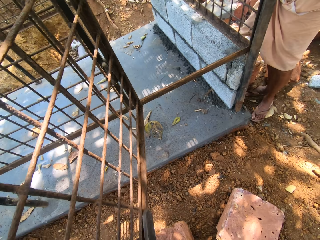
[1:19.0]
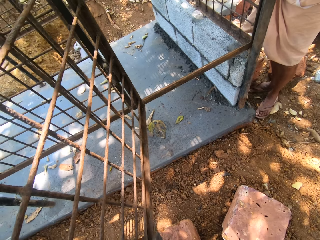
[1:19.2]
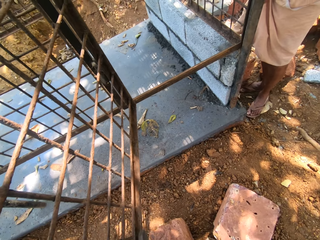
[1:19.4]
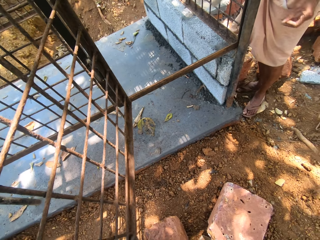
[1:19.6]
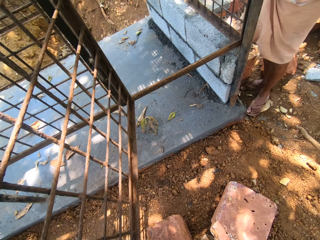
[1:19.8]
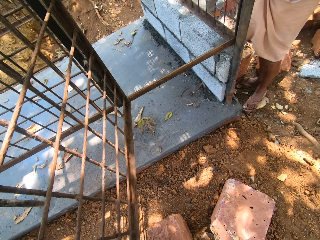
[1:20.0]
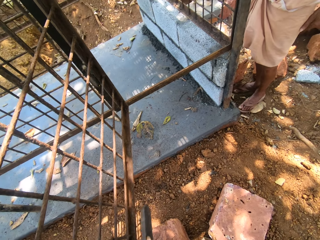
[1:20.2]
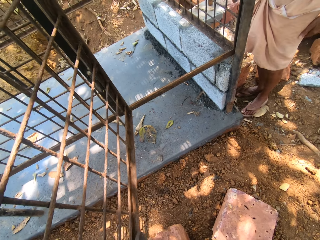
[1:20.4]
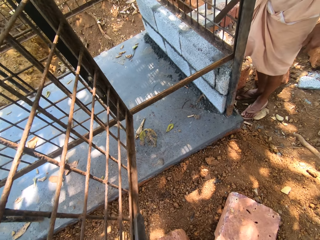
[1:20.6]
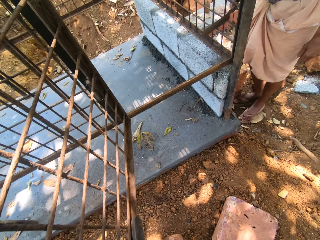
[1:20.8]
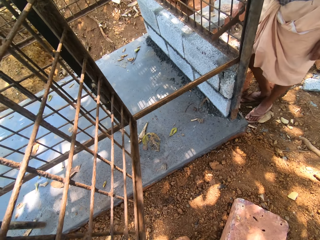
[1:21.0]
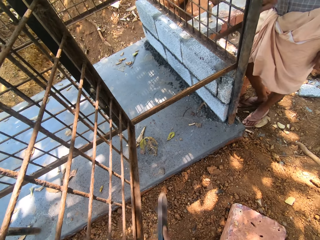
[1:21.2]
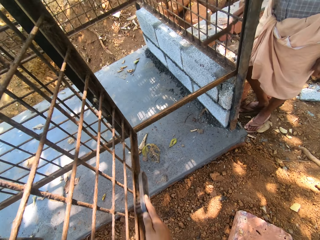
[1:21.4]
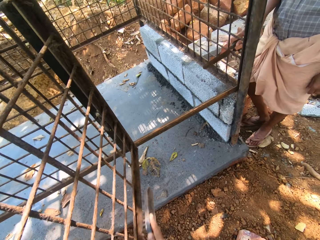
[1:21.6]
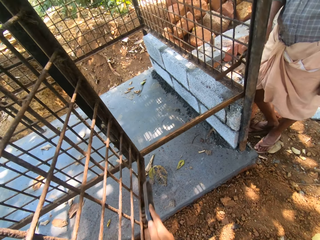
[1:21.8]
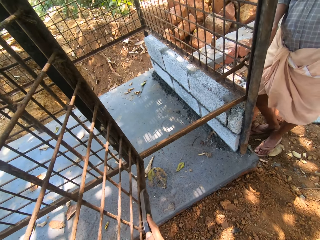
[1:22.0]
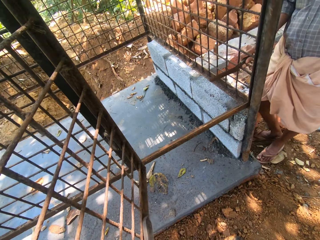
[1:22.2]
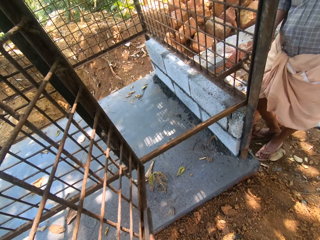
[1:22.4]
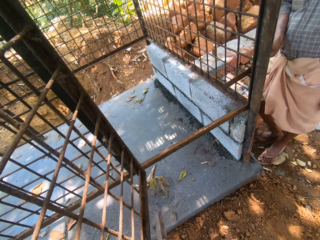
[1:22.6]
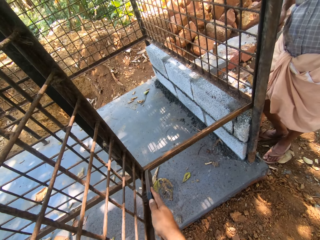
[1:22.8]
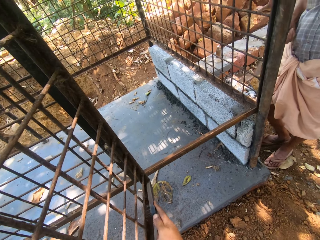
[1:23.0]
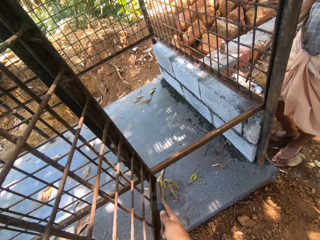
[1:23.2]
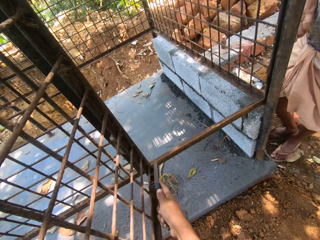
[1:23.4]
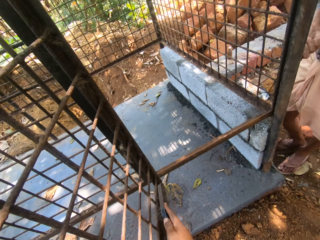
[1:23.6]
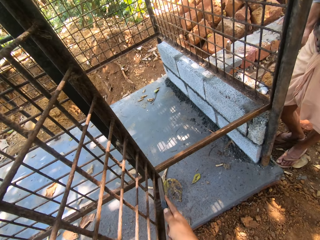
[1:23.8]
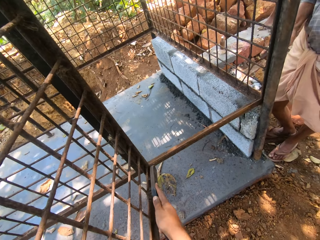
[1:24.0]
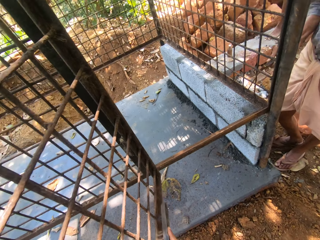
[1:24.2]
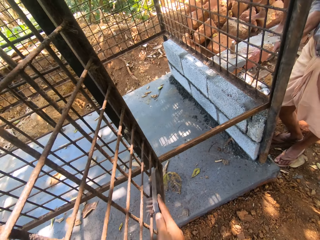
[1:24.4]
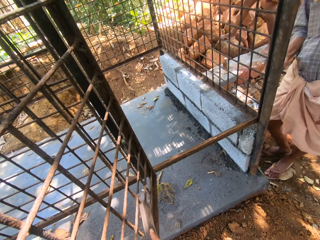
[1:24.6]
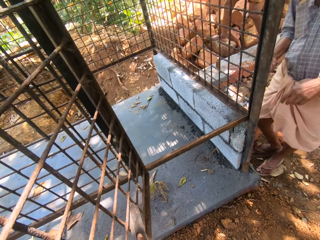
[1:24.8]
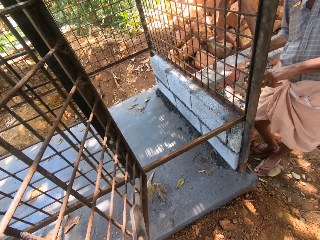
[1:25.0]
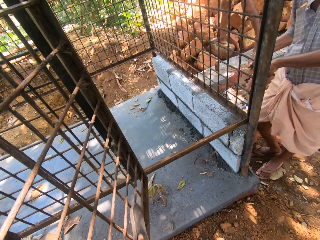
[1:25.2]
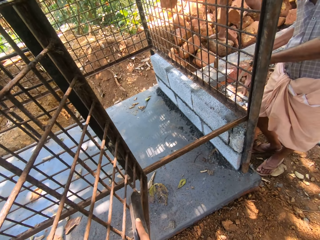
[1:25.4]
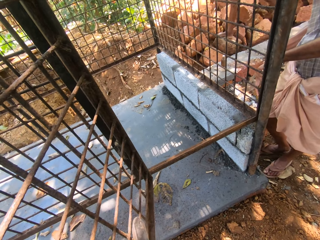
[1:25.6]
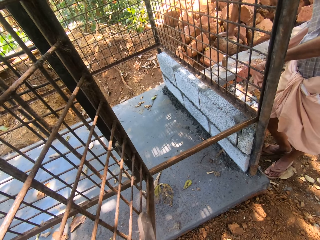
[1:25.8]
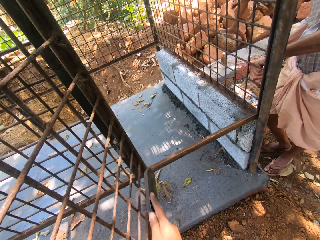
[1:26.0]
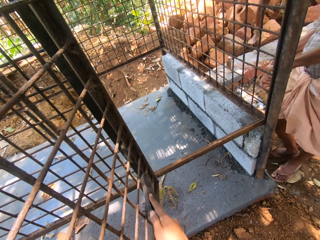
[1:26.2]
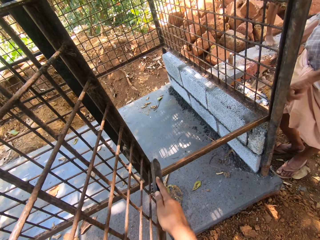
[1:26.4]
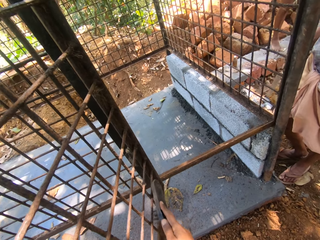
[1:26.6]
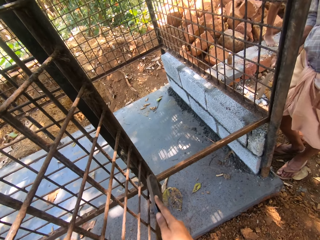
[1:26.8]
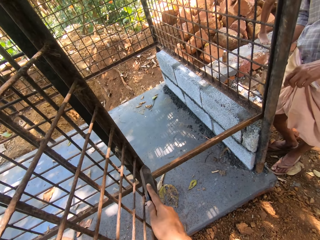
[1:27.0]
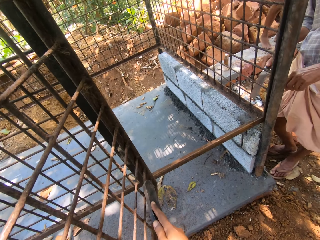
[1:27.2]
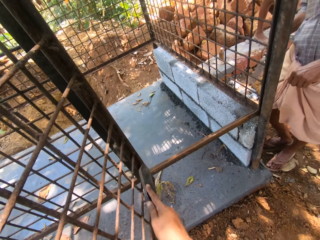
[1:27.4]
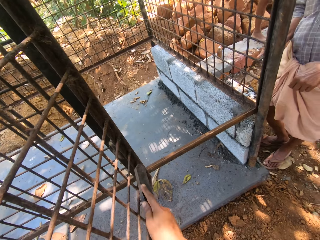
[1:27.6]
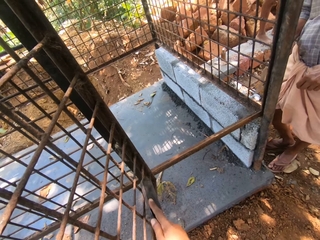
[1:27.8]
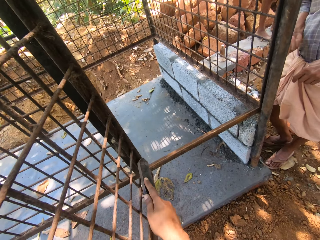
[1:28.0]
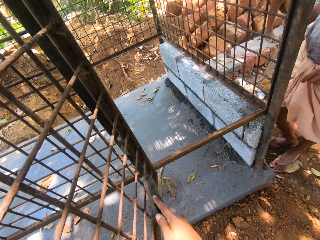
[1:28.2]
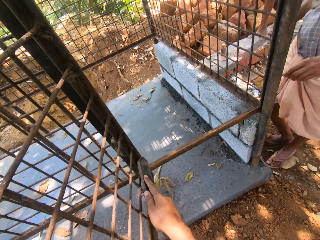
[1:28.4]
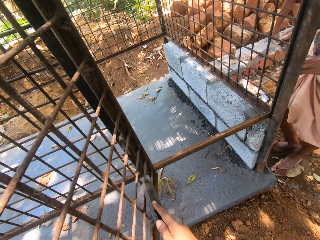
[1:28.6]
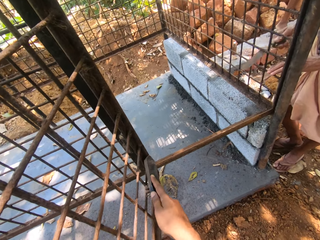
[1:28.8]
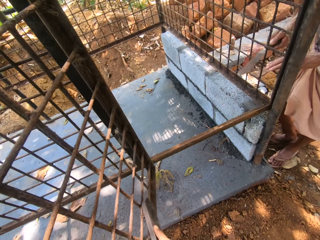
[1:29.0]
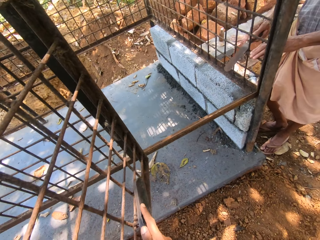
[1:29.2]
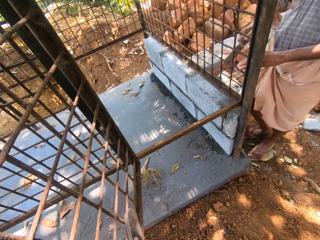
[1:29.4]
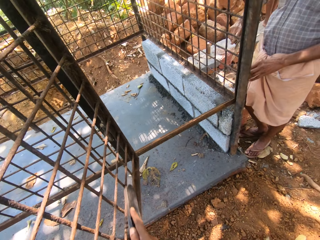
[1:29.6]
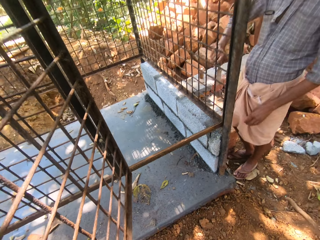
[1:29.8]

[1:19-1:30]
A person moves the hand from the metal. The person scratches the metal. Another person walks on the stone, drops the stone and moves the hand on the metal.

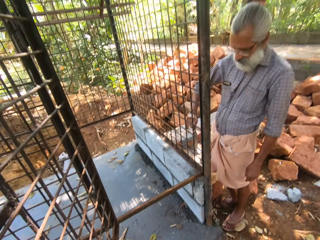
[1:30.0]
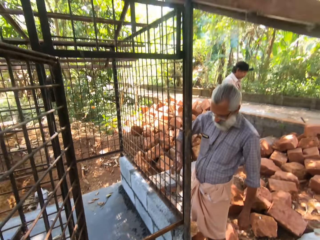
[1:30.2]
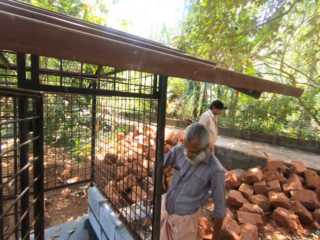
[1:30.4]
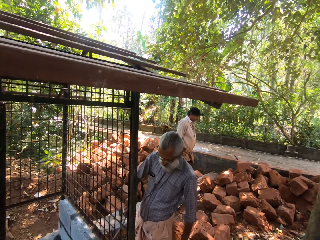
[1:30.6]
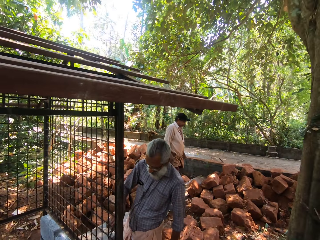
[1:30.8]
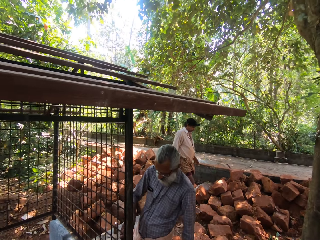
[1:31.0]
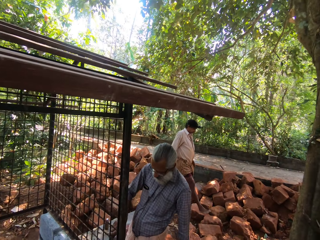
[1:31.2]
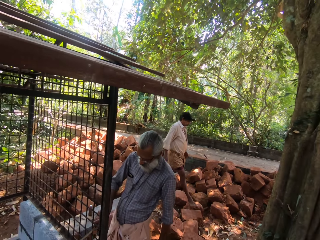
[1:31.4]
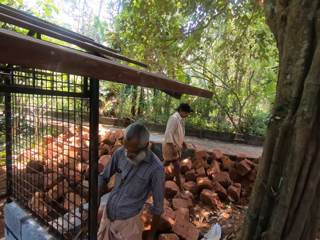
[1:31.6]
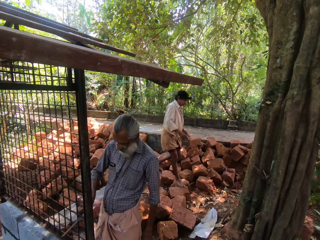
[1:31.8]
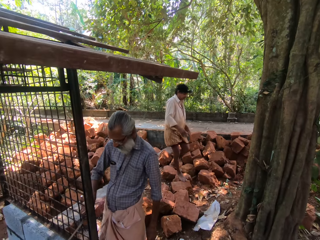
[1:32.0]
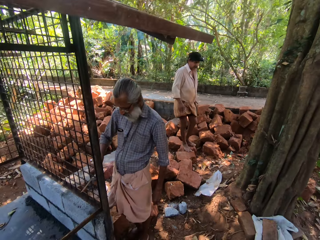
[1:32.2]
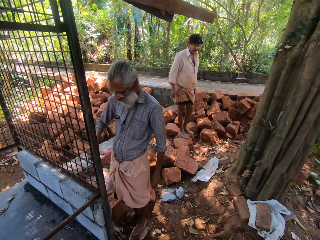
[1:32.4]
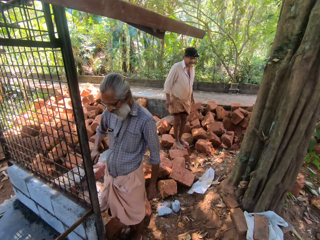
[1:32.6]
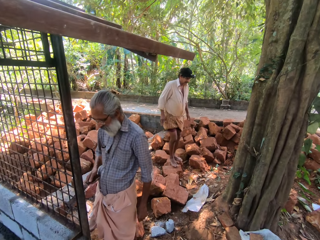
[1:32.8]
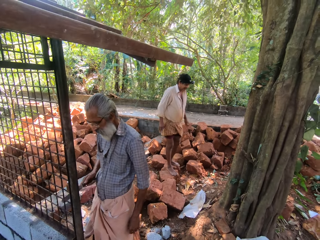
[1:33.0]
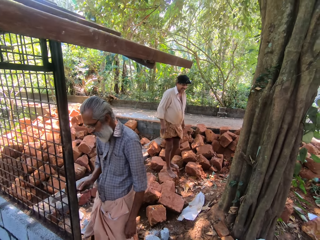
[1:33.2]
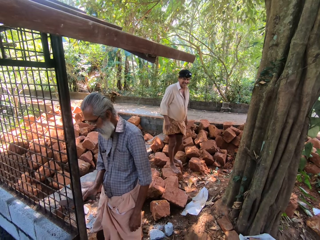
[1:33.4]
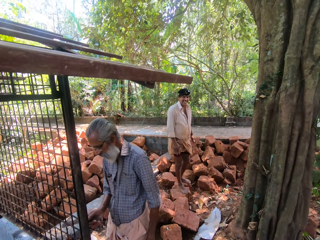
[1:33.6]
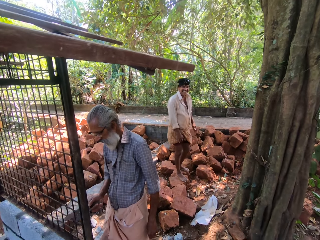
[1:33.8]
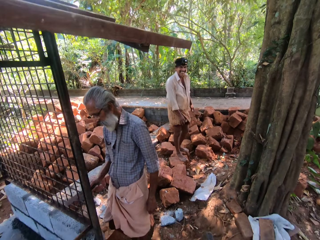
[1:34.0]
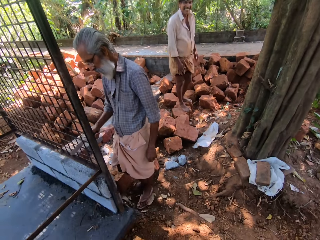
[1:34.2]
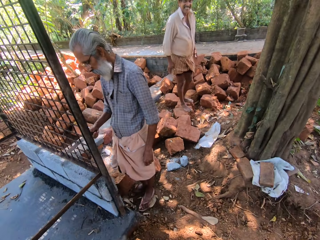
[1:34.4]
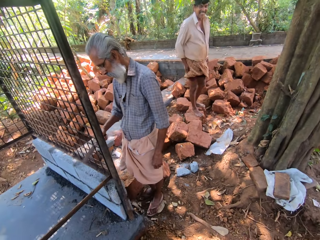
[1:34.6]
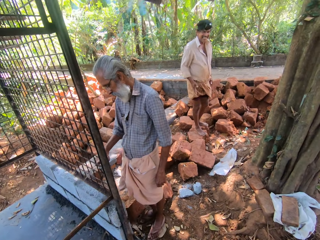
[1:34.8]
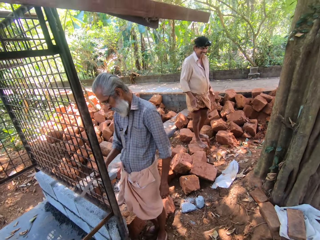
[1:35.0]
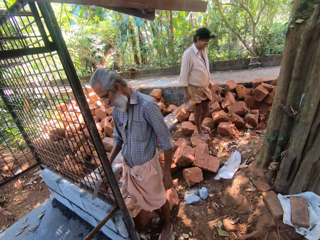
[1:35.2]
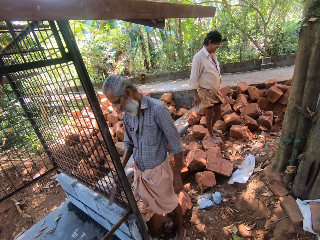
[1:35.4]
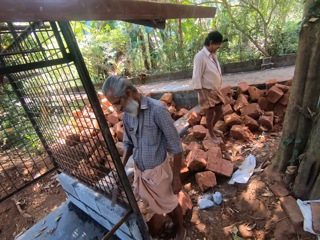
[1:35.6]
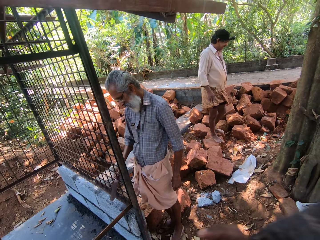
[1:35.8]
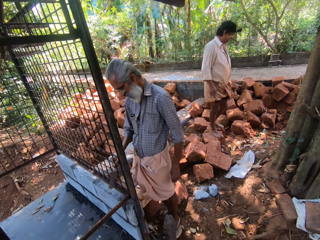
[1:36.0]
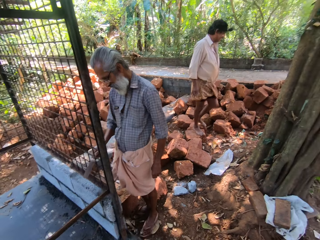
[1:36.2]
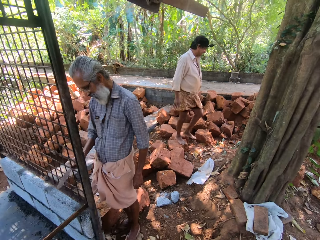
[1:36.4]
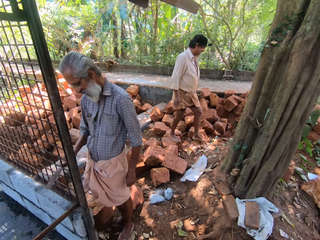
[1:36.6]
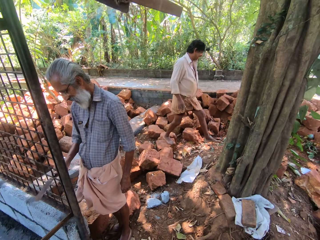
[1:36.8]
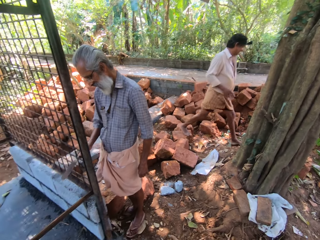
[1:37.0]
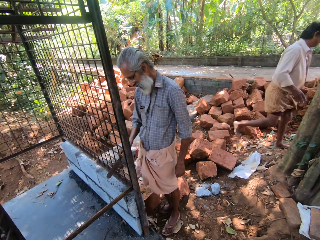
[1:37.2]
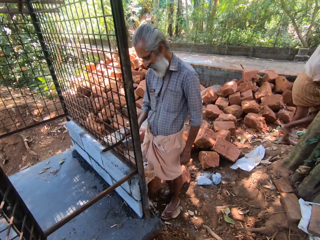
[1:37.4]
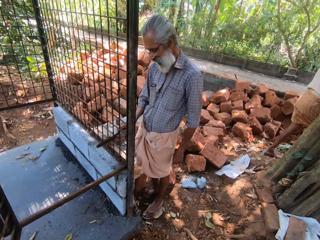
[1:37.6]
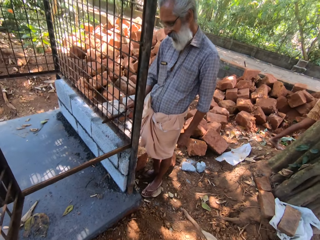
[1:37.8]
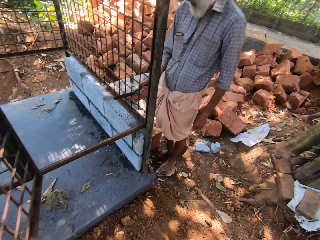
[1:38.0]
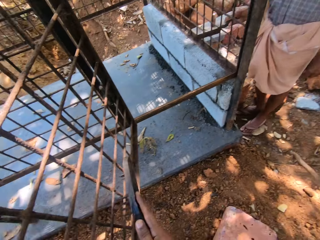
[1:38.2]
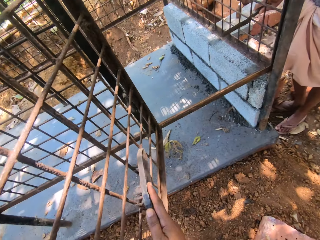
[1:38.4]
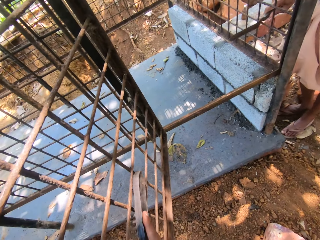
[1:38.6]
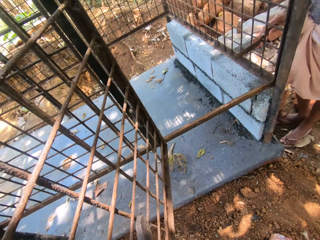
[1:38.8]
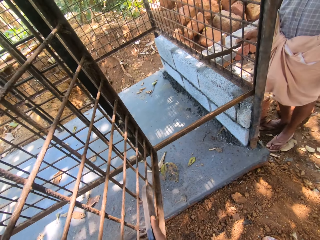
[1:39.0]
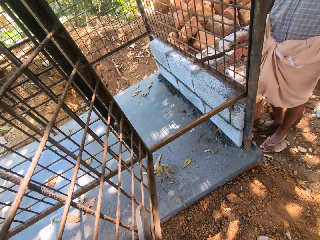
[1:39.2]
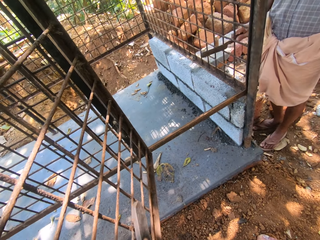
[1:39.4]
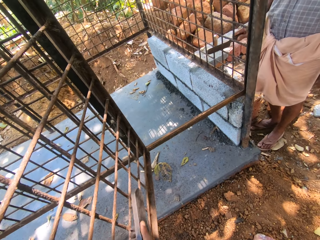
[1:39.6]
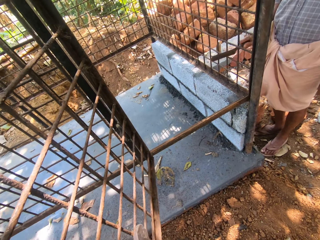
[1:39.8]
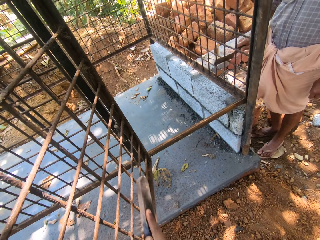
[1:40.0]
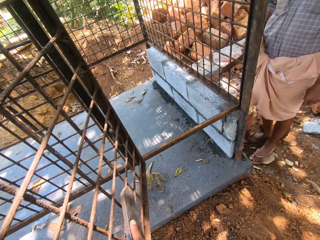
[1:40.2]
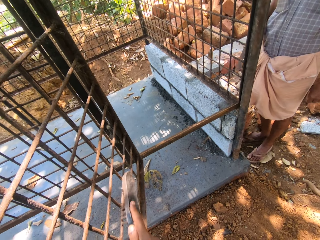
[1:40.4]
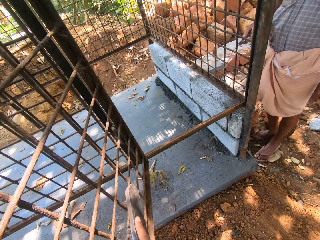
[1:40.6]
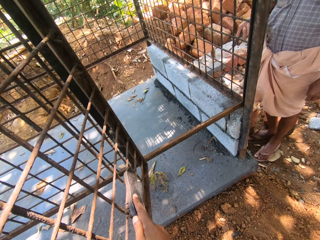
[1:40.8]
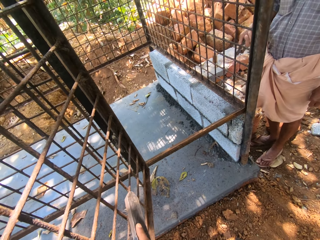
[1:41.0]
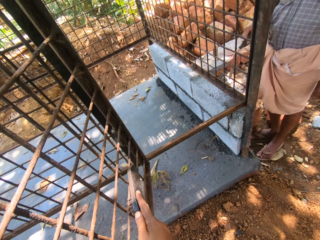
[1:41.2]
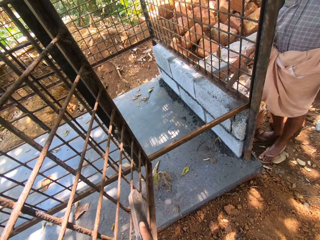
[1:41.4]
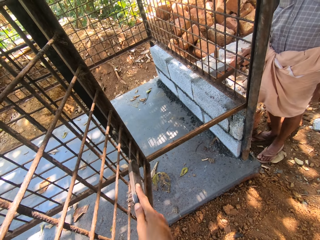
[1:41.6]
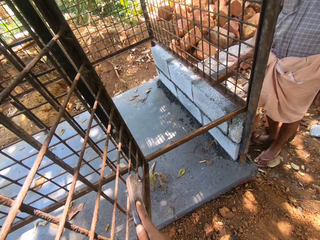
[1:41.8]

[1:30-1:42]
The camera wearer turns around. A person scrubs the grill with a metal bar. The person moves the hand on the metal. The camera wearer moves the hand up, moves the hand down and scratches the metal. The person scrubs the grill with the metal bar.
